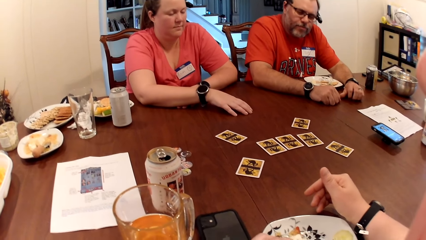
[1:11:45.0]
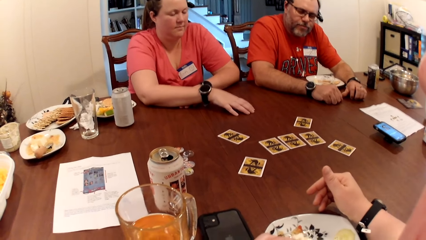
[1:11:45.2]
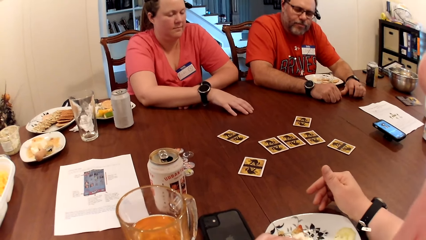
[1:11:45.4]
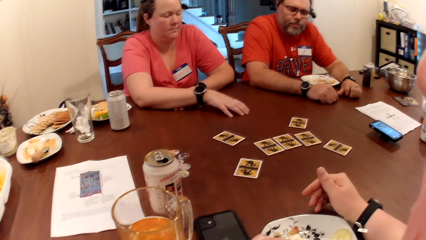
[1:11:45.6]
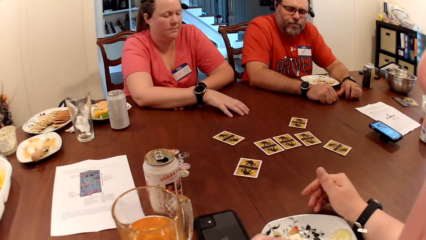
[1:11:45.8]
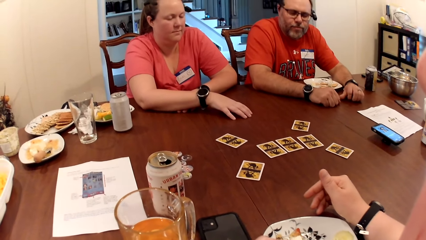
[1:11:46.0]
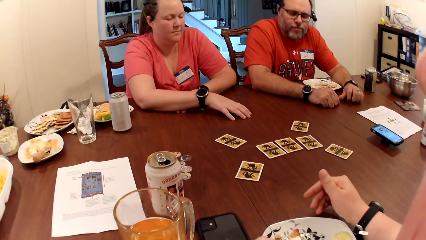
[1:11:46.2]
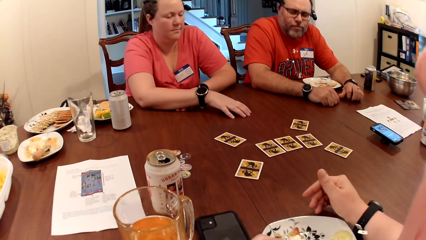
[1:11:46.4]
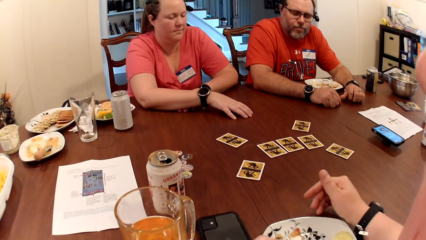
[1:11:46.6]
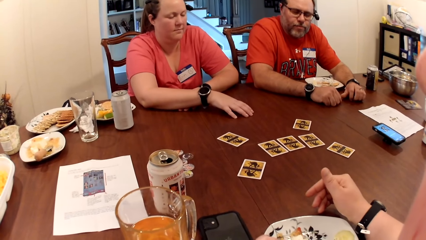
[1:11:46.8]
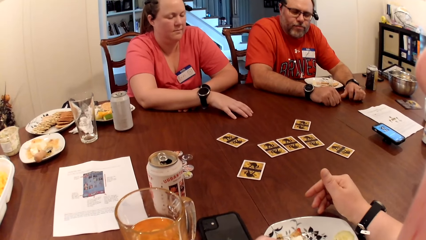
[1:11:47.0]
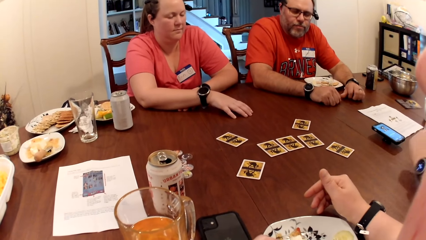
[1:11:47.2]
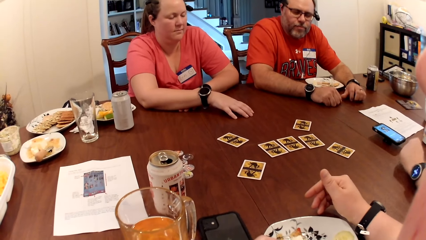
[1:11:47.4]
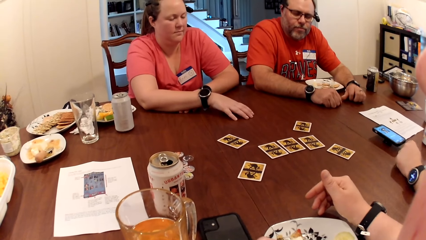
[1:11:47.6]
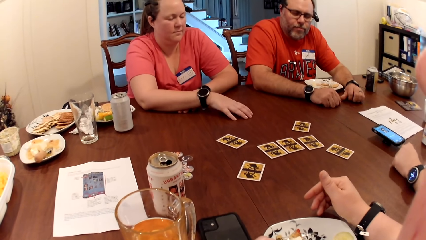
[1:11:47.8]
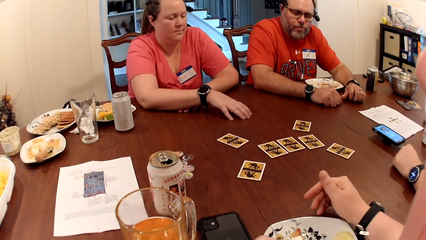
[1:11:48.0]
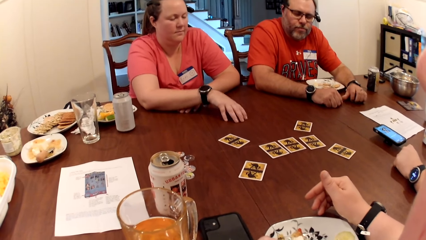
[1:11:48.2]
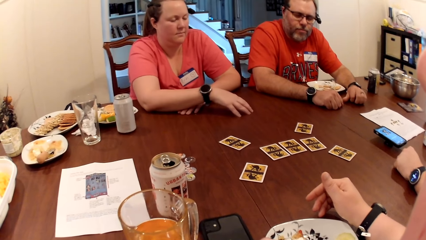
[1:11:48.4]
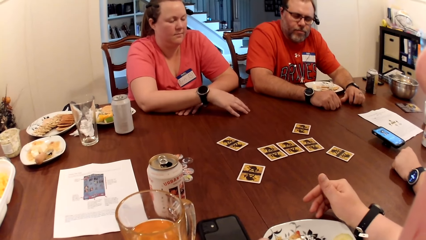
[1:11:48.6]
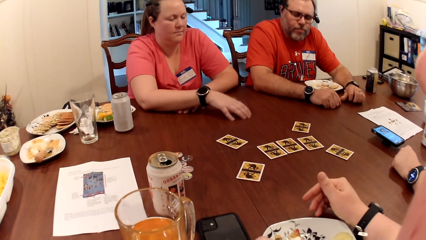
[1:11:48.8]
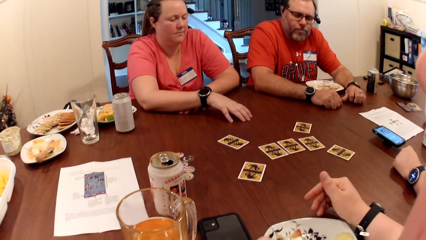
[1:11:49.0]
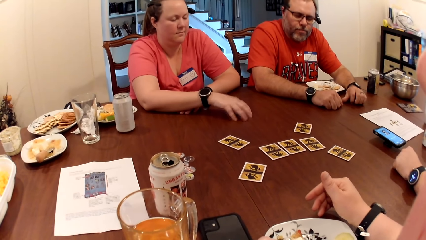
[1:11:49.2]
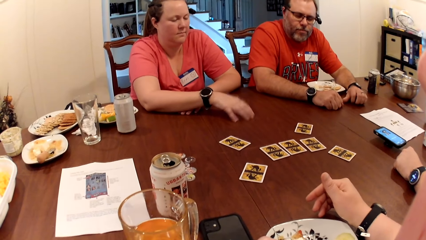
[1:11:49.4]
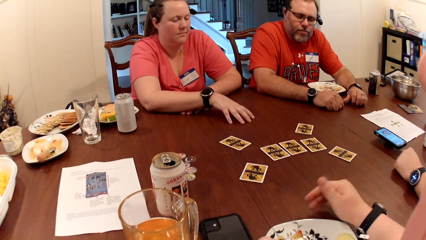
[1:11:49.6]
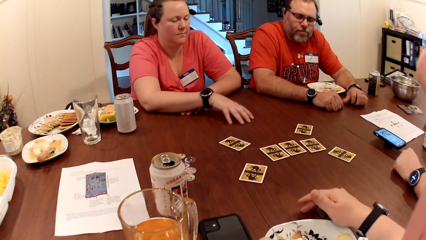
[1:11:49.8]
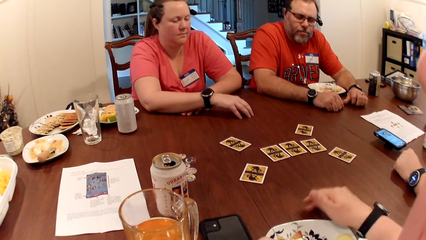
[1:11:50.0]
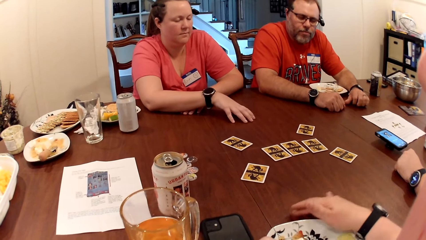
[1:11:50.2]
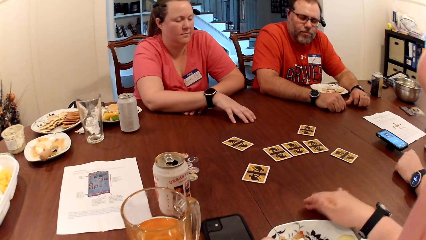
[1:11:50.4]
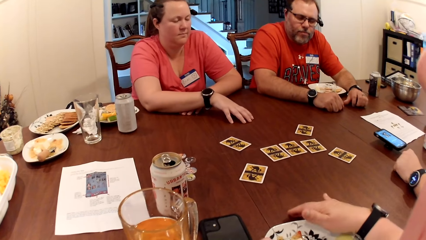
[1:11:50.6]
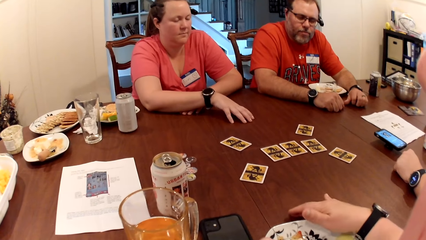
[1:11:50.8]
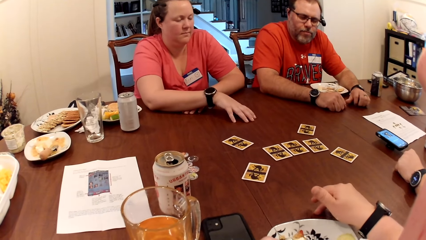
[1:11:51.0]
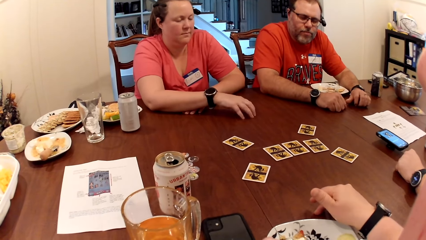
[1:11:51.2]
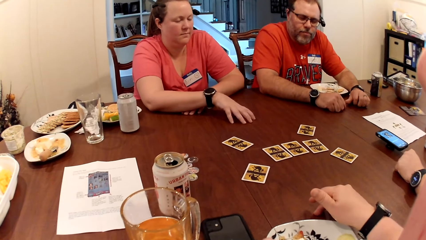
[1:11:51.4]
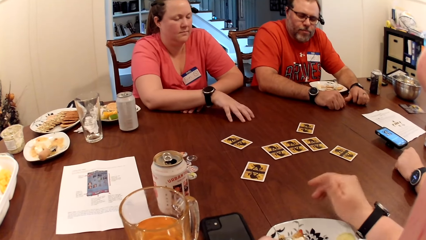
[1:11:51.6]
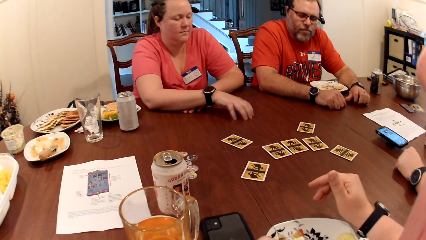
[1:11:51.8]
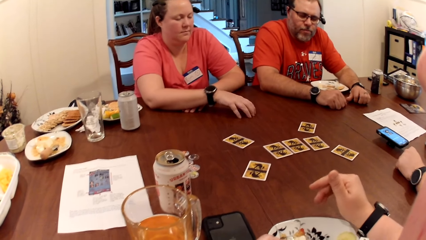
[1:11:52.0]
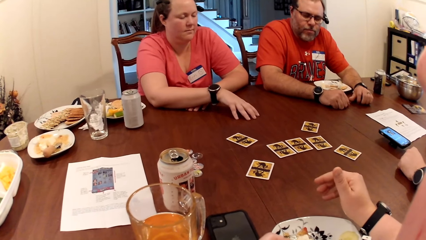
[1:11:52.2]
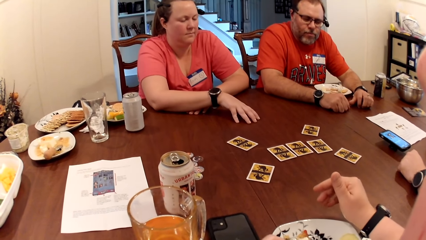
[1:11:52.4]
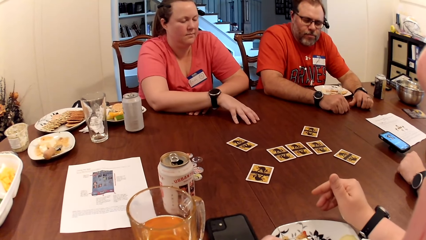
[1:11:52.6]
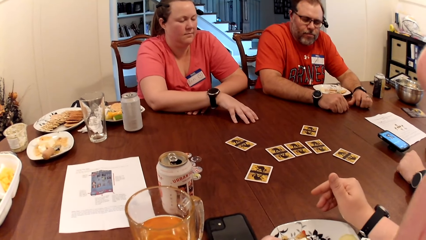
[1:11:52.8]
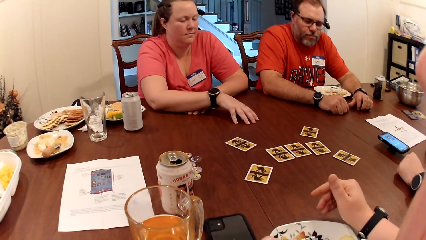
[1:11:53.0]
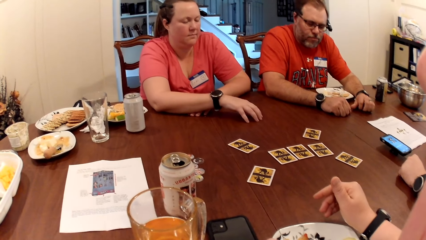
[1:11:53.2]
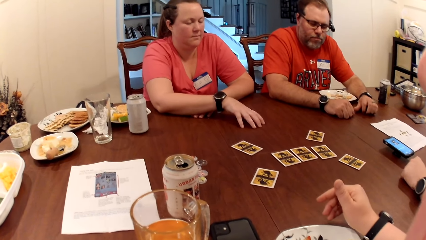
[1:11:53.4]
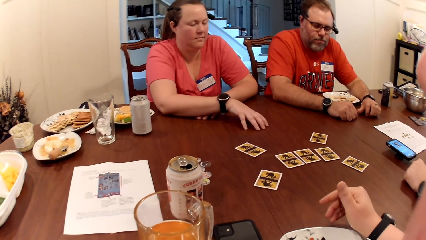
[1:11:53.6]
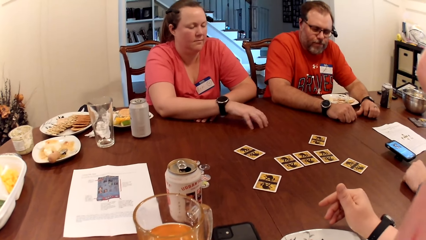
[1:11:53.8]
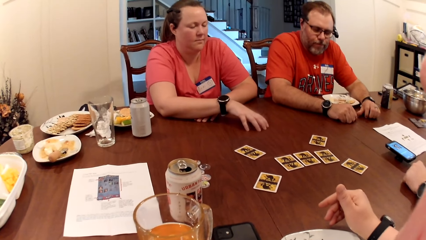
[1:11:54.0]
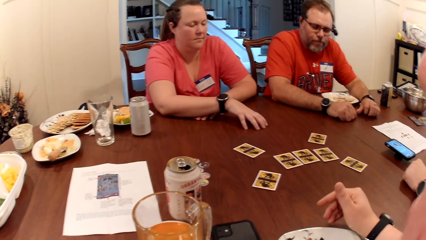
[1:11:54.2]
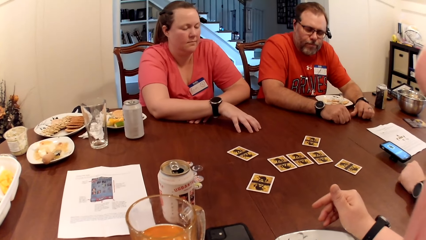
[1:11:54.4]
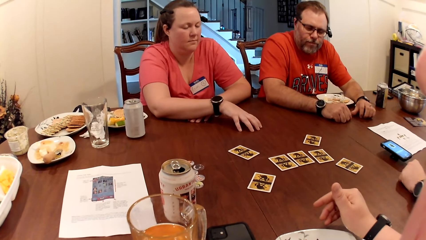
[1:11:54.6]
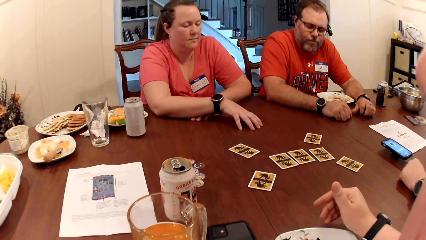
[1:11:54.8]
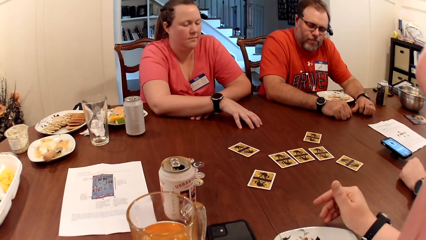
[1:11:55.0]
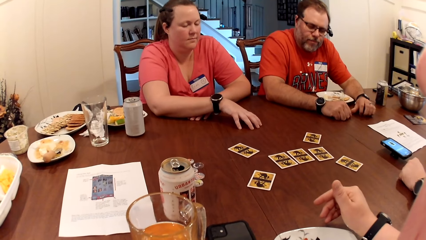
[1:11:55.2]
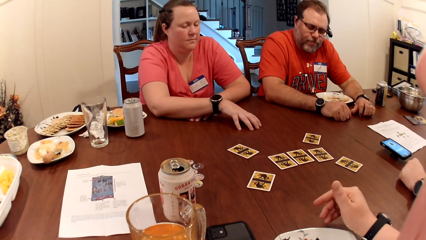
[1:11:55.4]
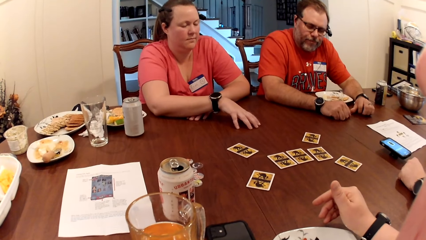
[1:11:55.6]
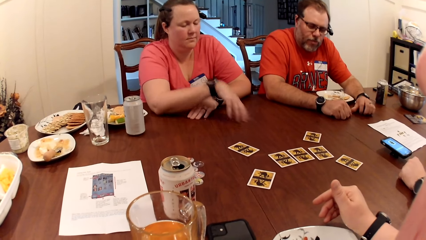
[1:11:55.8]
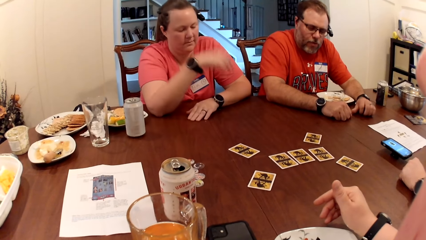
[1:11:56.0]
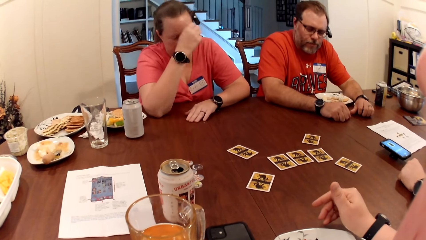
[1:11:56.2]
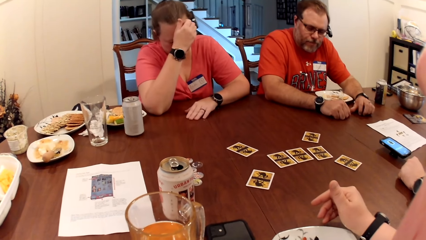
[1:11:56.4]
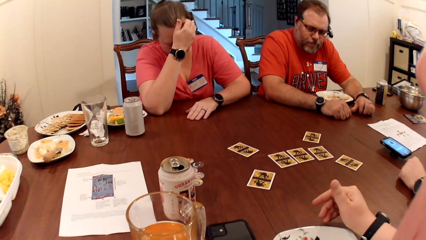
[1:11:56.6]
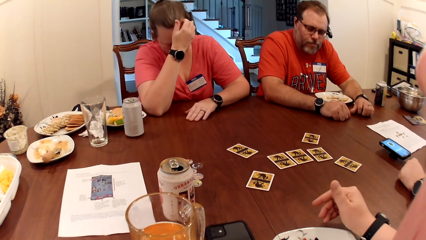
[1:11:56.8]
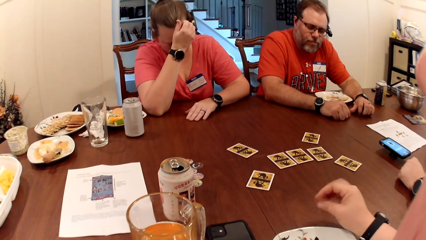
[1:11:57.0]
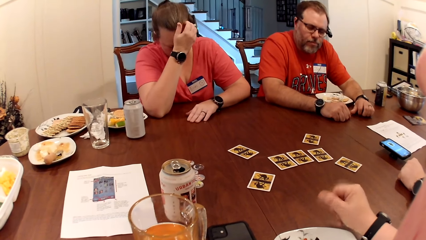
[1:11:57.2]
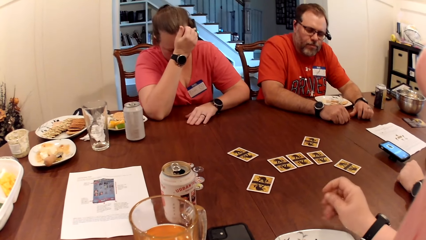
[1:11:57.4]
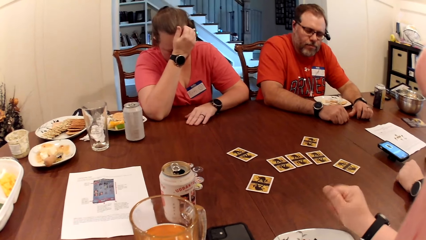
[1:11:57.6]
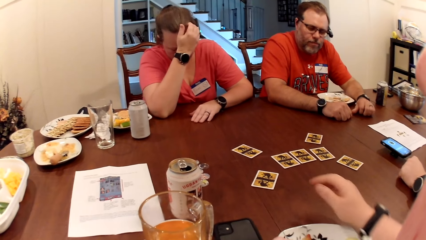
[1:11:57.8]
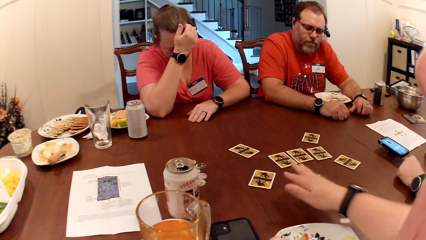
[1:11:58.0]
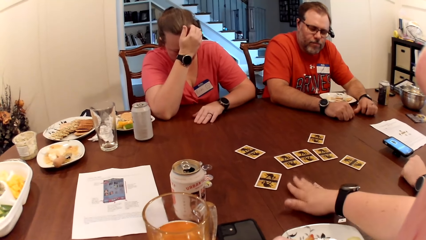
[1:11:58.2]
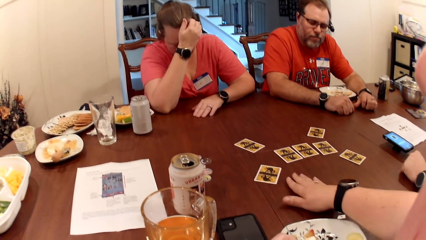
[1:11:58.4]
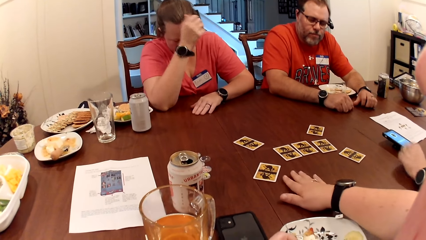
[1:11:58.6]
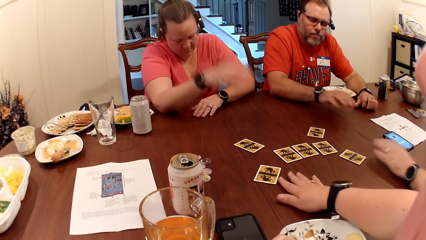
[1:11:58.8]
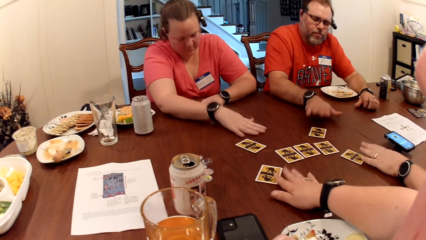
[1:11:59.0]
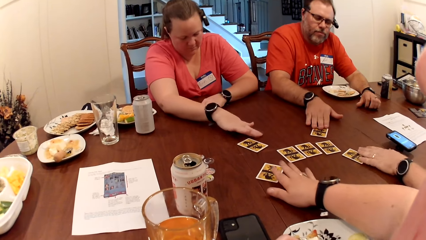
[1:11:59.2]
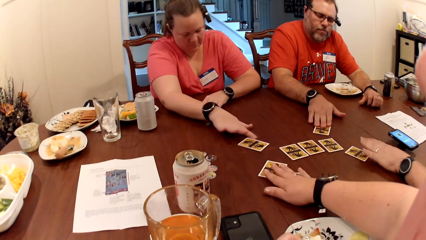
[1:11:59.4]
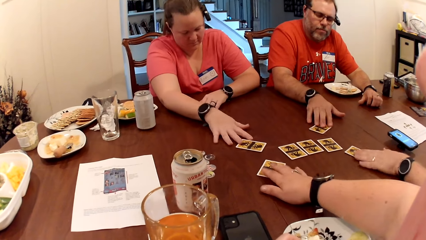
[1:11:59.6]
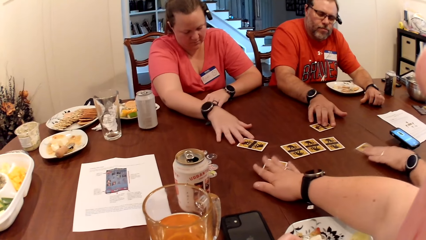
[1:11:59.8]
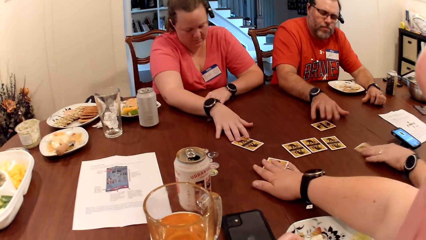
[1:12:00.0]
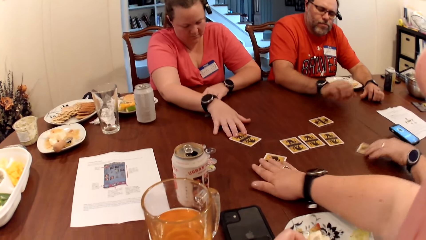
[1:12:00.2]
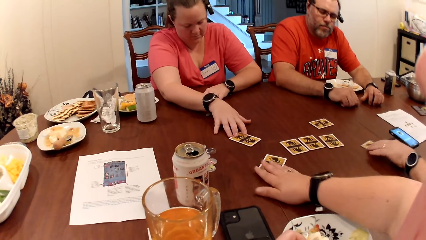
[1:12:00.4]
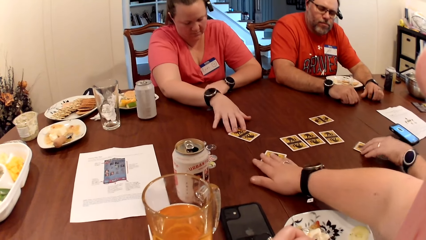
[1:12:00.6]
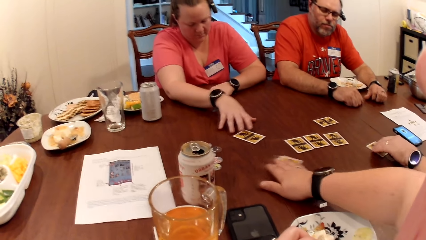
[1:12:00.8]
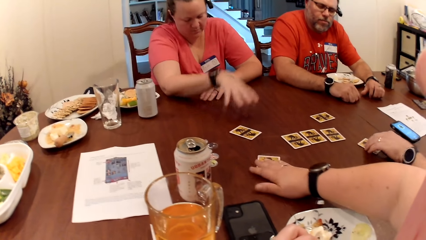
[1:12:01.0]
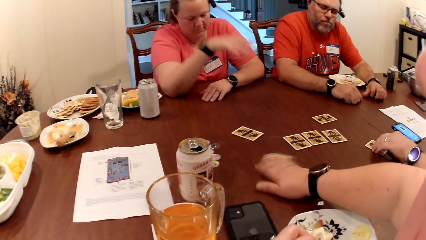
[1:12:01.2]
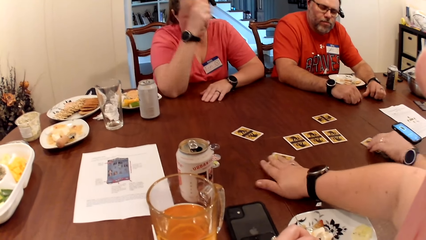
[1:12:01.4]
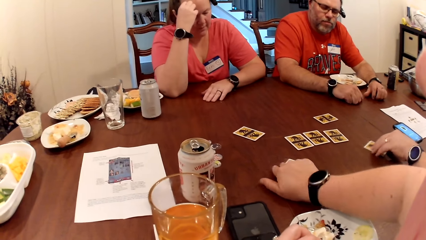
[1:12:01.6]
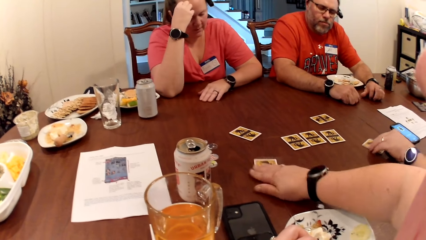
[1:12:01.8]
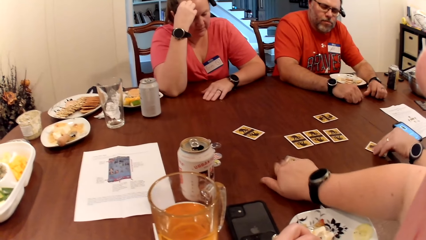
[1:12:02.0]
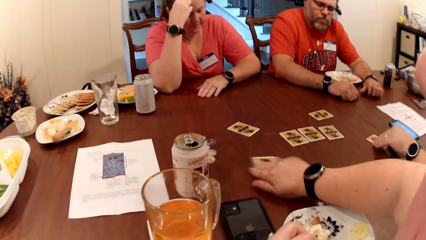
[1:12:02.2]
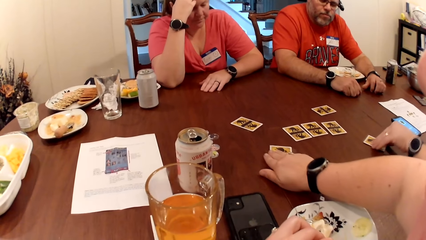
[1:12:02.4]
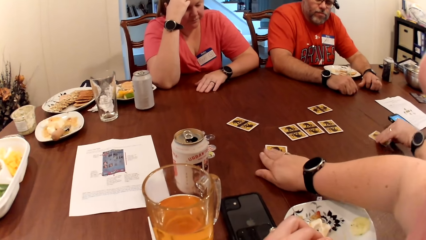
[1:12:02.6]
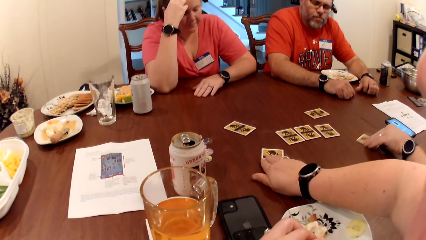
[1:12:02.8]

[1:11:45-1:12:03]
The camera wearer shuffles her card. She places her right hand on the card on the table. A man places his left hand on the card on the table. Another man places his right hand on the card on the table. A woman places her right hand on the card on the table. The first man moves the card on the table with his left hand. The camera wearer moves the card on the table with her right hand.
